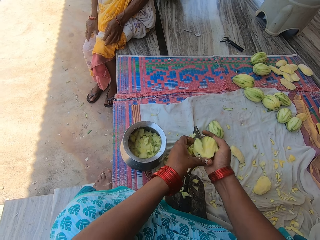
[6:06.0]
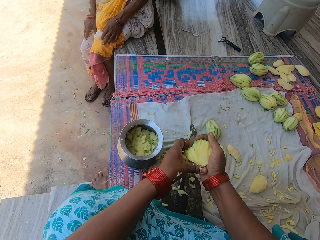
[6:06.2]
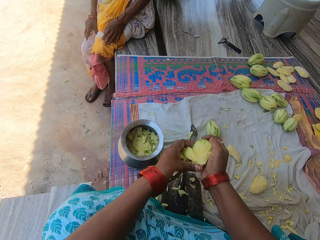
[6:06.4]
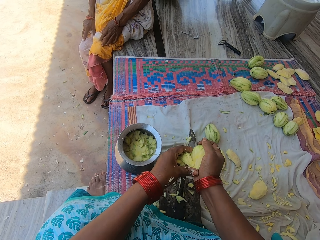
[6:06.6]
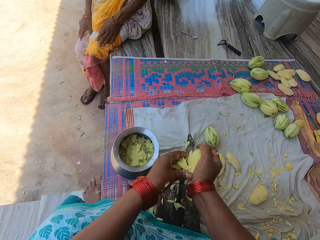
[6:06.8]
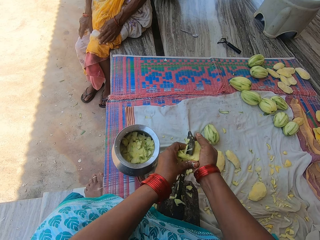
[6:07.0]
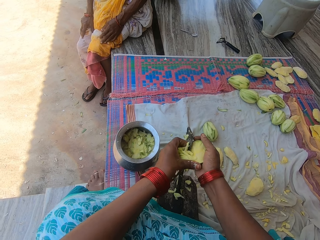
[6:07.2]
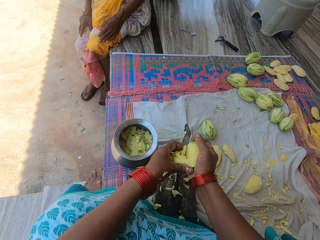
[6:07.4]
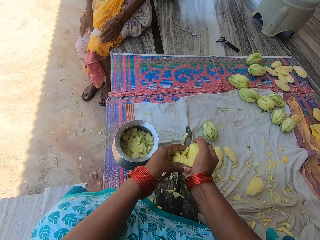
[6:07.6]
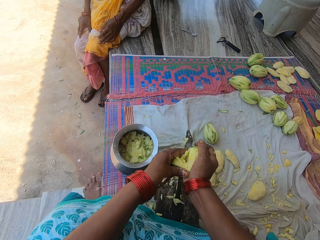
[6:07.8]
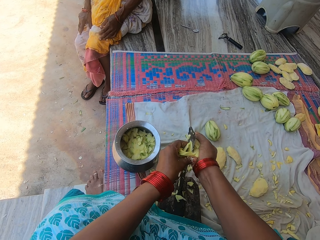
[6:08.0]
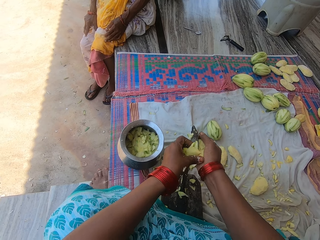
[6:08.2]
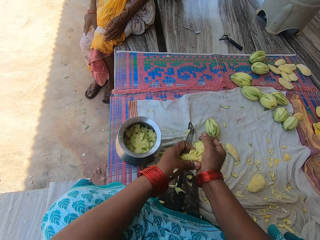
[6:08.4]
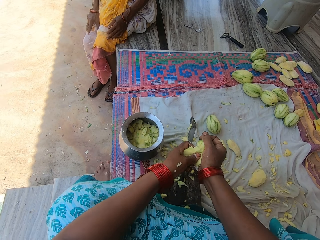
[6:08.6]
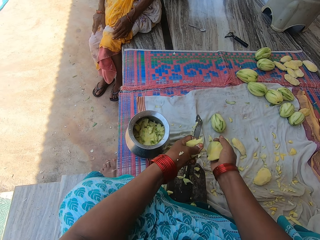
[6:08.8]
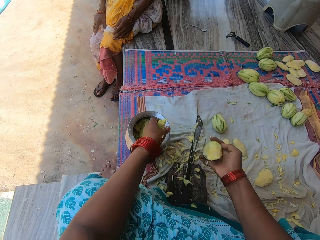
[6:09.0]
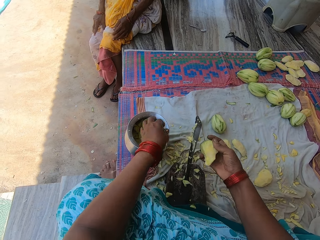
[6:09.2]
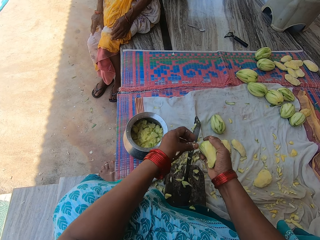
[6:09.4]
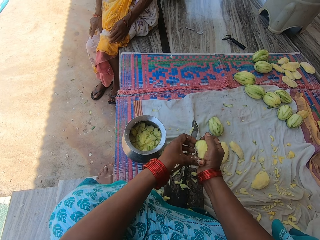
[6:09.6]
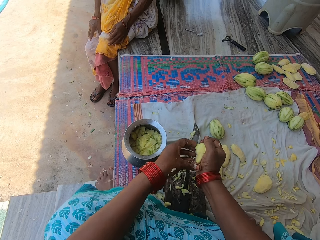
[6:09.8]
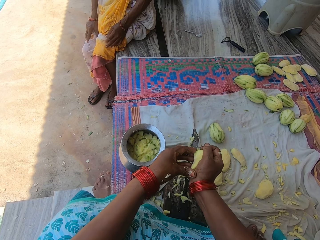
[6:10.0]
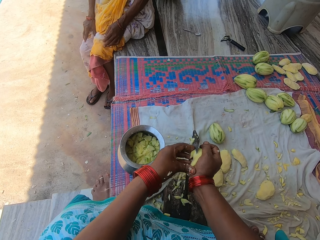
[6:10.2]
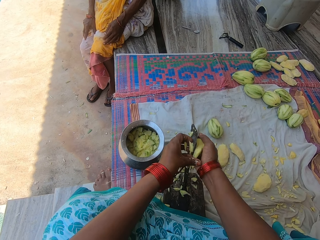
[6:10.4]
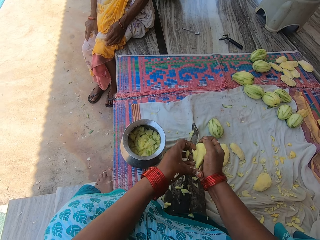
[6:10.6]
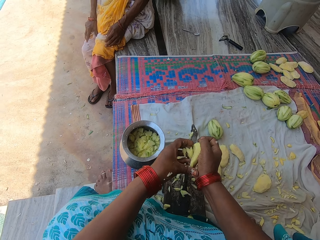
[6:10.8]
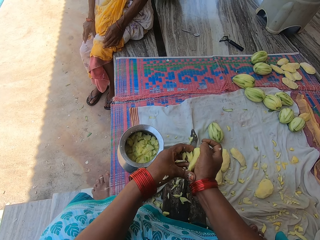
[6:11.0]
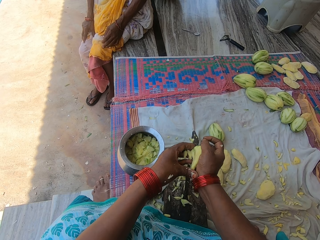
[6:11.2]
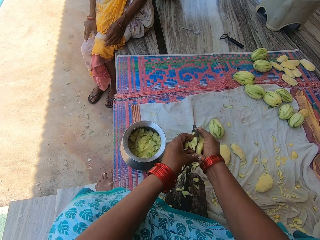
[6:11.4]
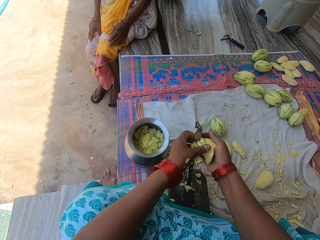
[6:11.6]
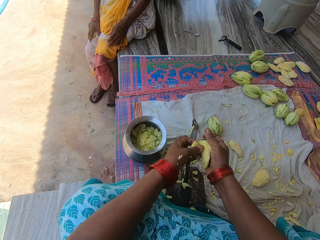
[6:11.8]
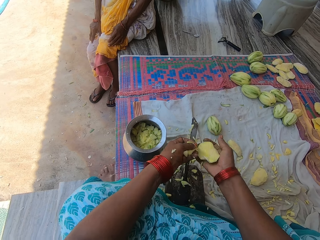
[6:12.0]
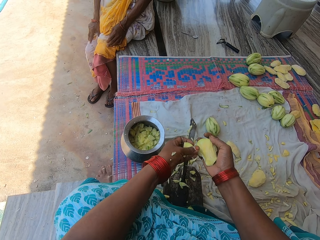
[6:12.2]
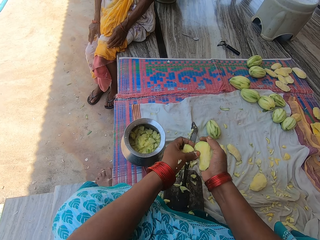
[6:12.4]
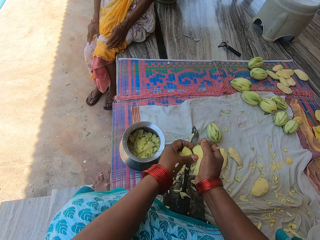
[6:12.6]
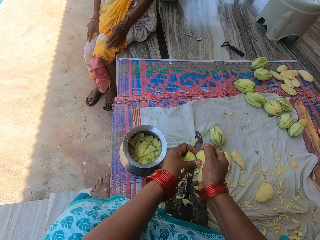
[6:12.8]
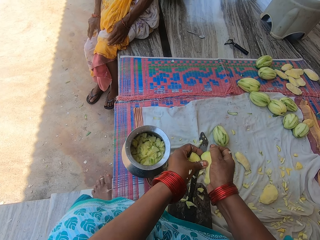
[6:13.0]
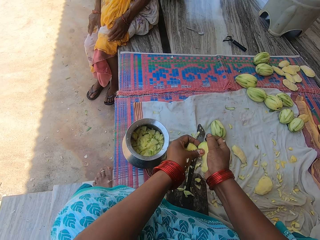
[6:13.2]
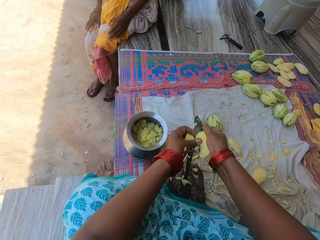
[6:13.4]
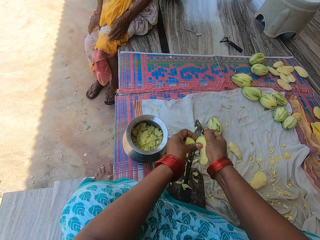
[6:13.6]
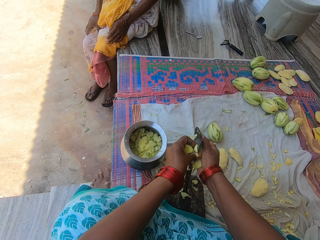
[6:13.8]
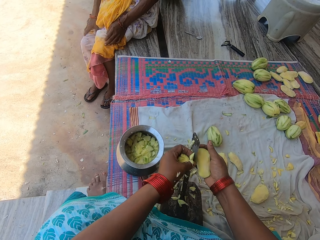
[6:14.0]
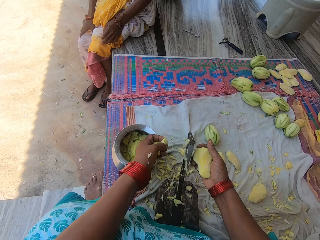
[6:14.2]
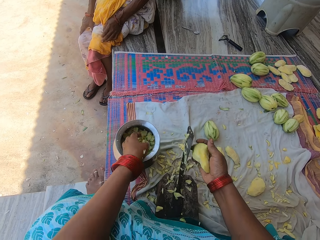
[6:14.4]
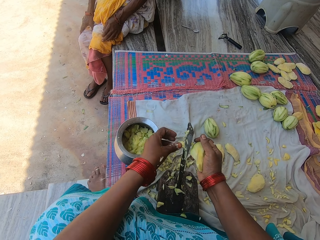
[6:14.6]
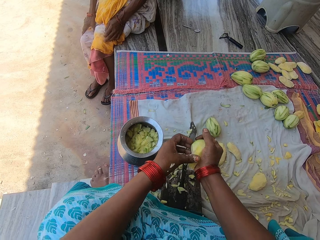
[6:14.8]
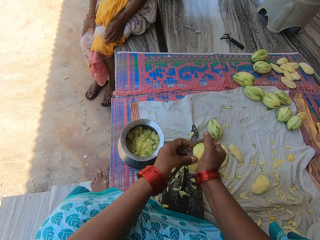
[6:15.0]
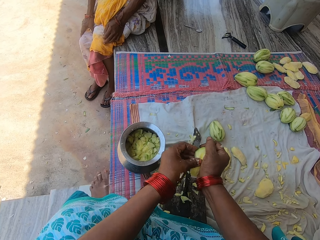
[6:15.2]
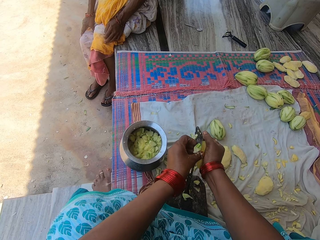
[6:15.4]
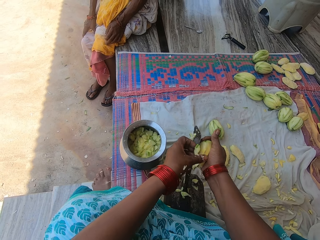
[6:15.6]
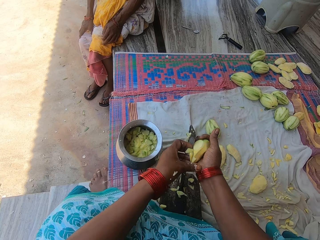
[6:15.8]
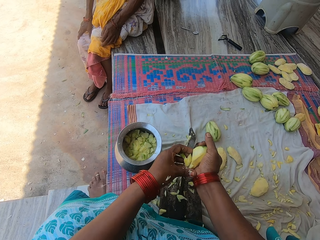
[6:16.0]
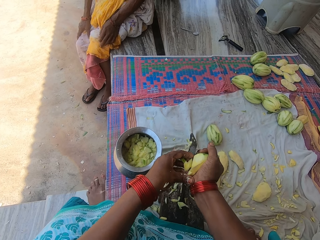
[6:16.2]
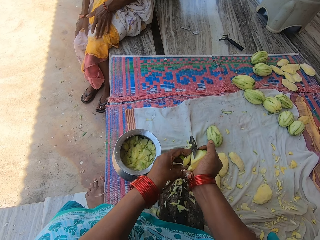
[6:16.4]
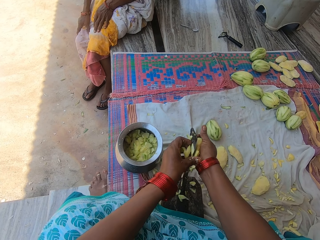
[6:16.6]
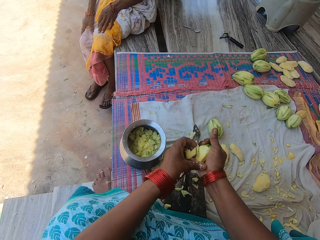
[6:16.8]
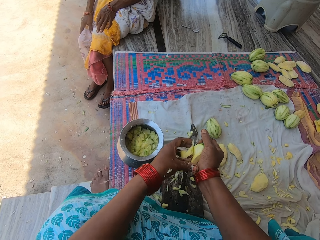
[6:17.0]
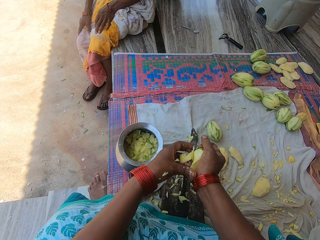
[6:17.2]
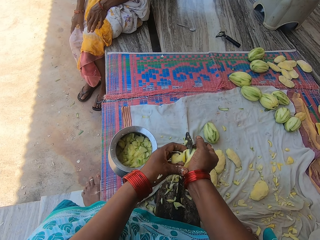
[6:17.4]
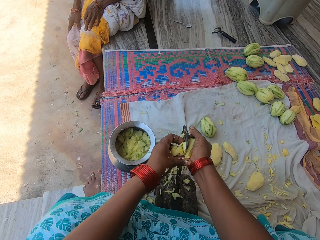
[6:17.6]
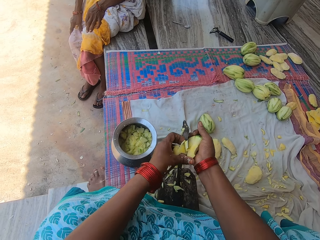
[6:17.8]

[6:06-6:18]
A woman converses with the camera wearer. The camera wearer cuts the mango into pieces. They pour the chopped mangoes in the pot. They chop the mango with the knife on the knife stand, conversing. They pour the chopped mangoes in the pot. They chop the mango with the knife on the knife stand, conversing. The woman converses with the camera wearer.

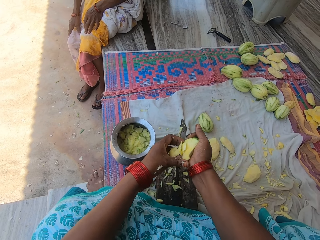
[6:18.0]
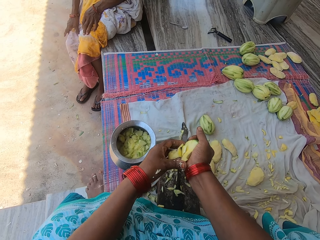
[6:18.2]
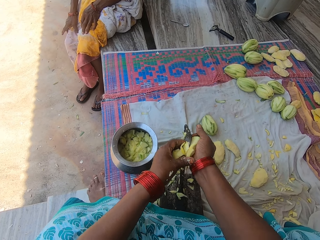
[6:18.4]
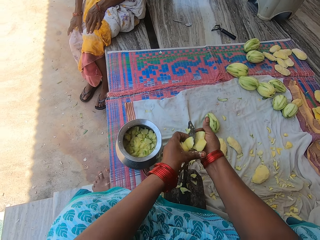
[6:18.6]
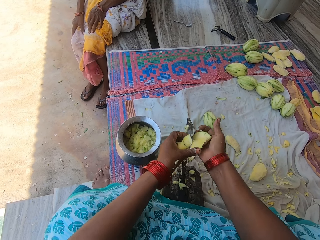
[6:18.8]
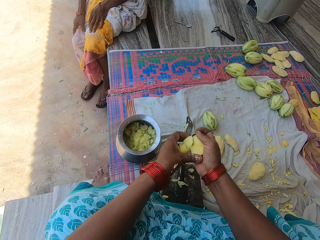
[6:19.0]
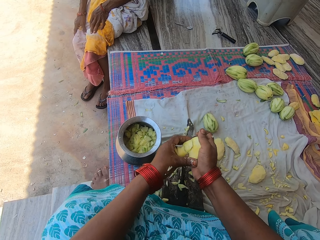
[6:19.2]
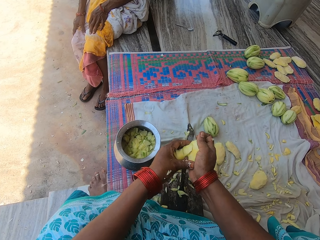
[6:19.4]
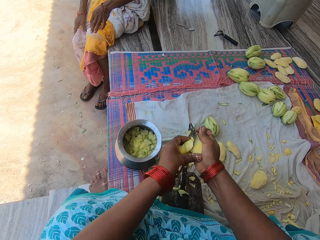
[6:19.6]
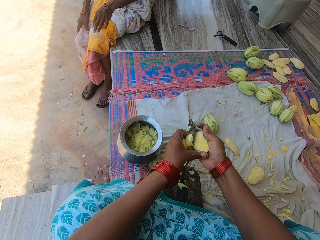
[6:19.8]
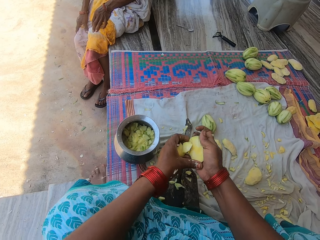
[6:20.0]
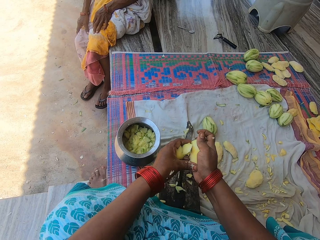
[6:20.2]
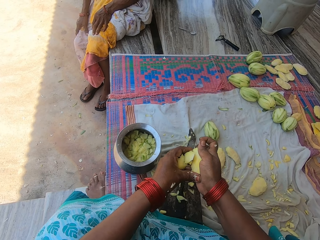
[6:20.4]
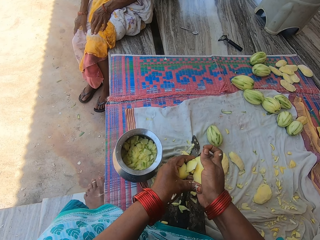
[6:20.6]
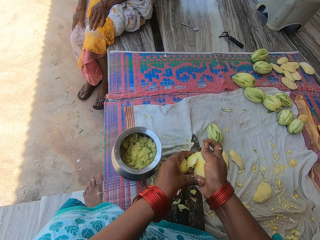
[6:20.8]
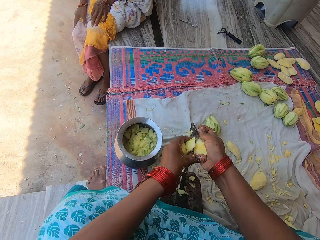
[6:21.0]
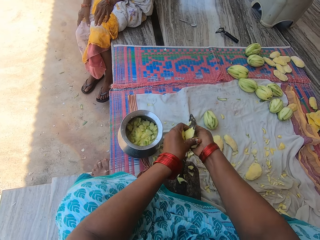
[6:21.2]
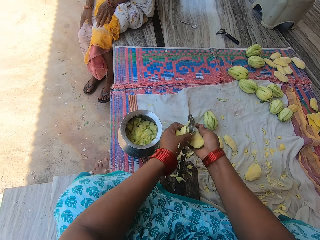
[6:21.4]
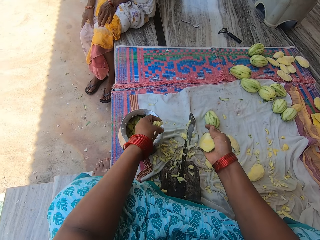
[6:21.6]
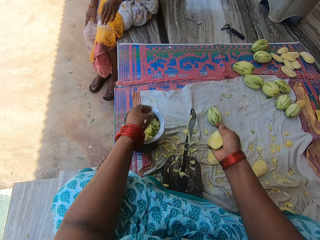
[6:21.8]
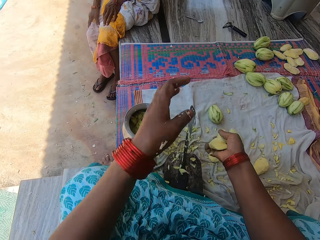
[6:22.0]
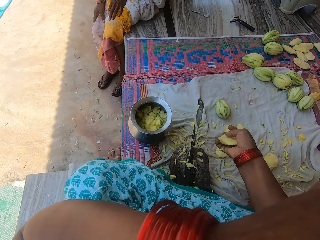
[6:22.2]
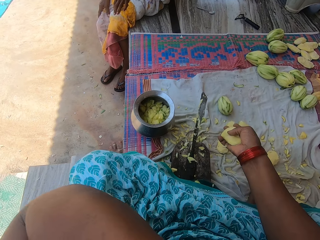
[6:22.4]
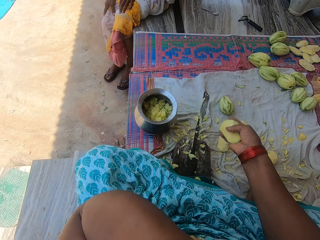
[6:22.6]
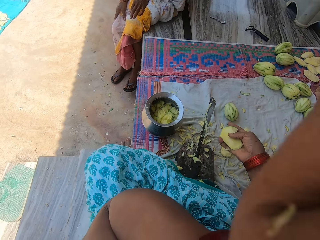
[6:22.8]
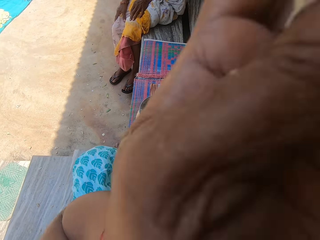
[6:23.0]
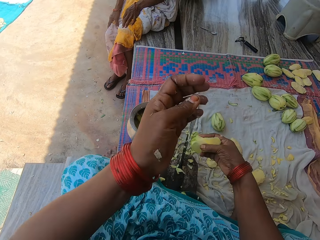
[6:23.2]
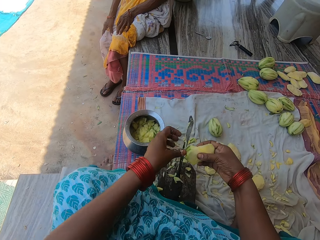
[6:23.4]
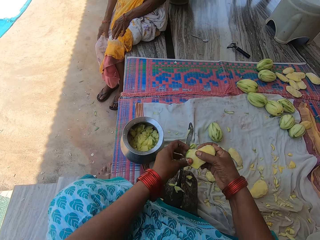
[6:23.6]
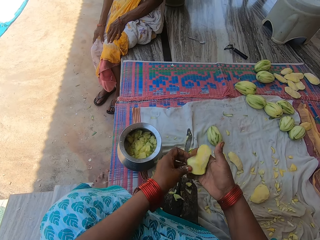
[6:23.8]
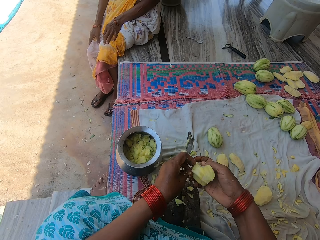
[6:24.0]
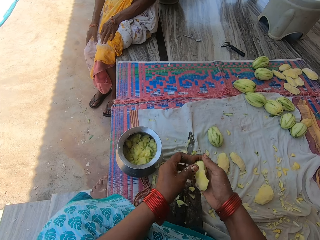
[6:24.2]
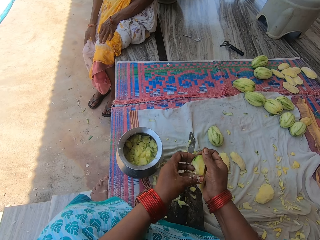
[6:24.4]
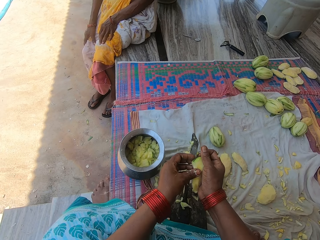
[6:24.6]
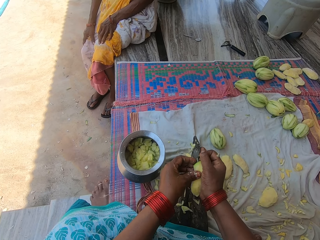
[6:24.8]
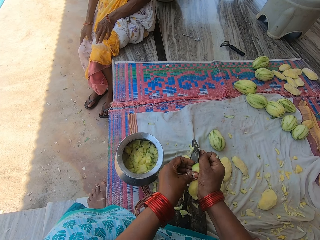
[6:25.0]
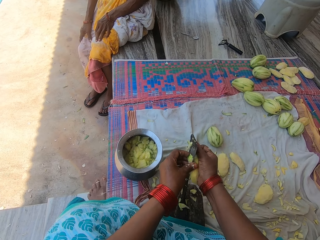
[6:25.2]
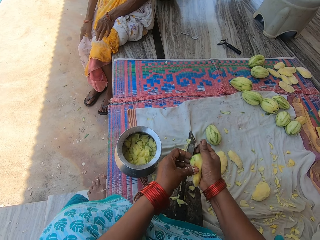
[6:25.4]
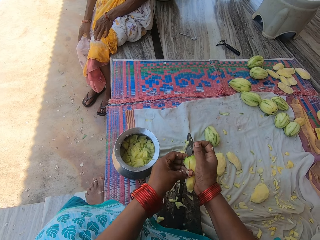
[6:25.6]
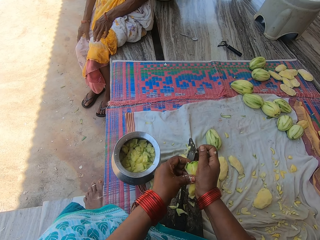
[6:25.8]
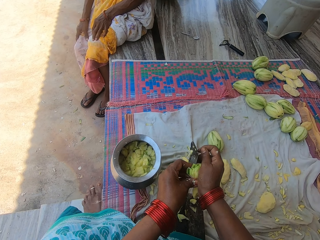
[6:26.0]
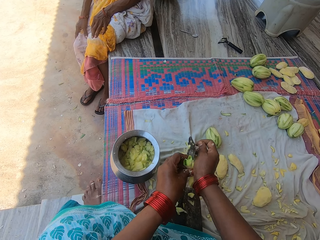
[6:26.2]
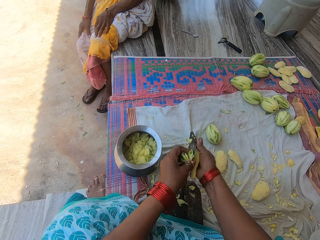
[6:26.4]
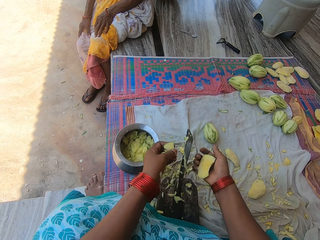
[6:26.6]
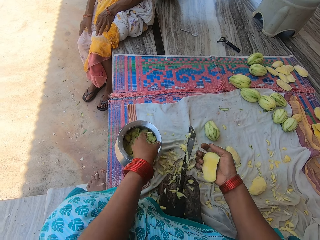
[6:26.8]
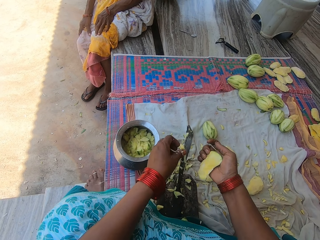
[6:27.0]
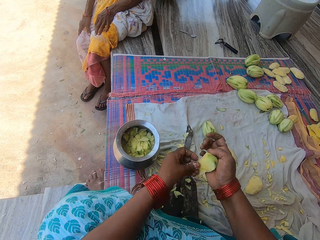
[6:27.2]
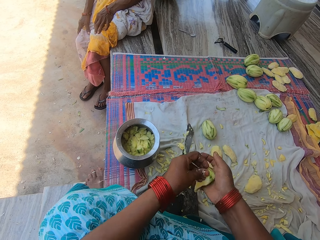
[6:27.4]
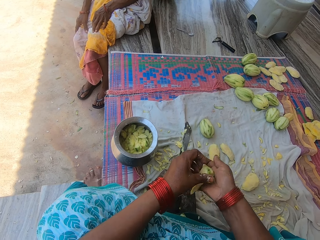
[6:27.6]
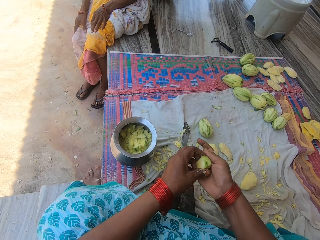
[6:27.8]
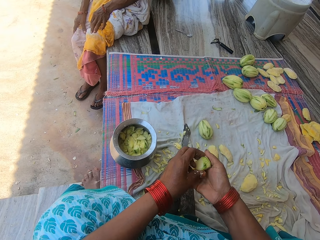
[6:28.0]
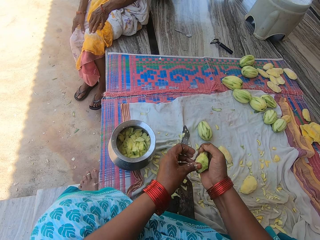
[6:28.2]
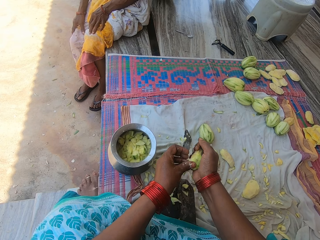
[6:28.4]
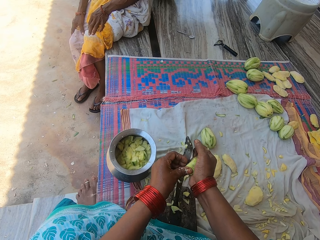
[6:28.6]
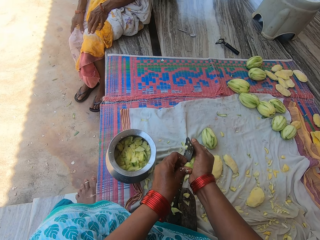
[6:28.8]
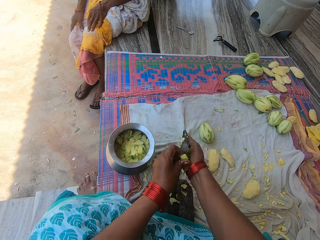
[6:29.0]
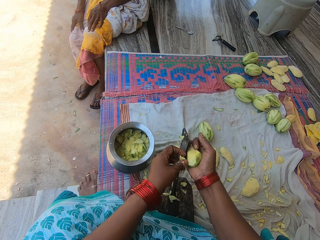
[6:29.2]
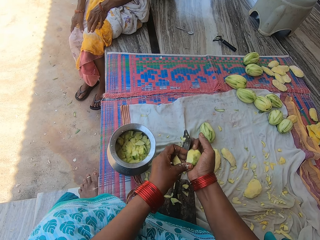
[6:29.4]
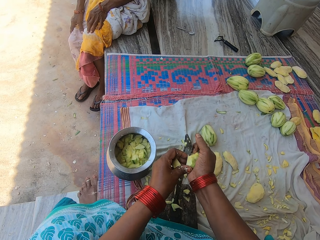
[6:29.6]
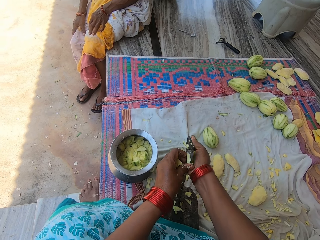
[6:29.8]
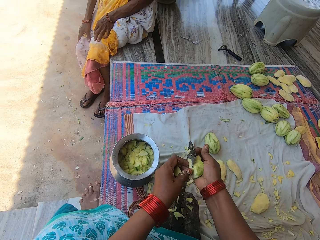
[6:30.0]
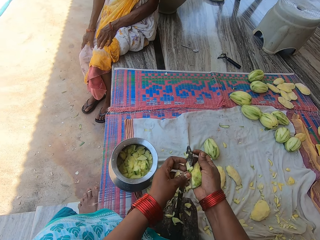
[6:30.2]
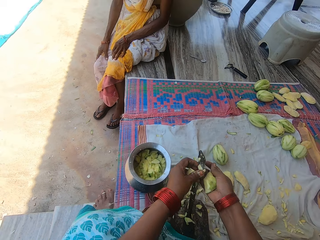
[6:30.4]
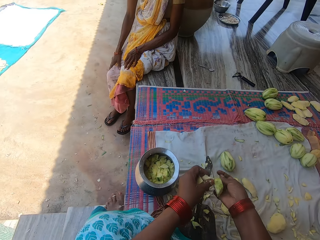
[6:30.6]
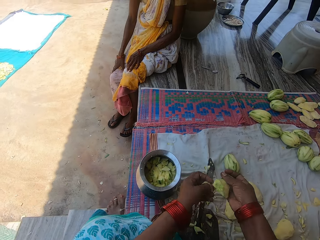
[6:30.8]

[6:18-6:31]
A woman converses with the camera wearer. The camera wearer cuts the mango. They pour the chopped mangoes in the pot. They raise their left hand to their face. They touch their face. They chop the mango into pieces with the knife on the knife stand. They pour the chopped mangoes in the pot. They chop the mango into pieces with the knife on the knife stand.
